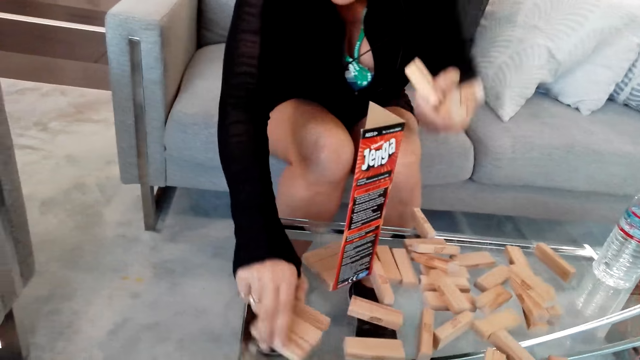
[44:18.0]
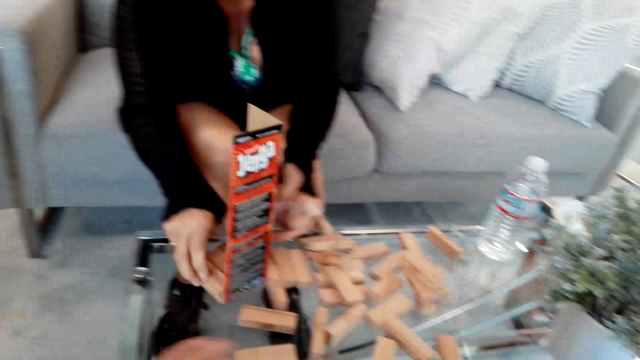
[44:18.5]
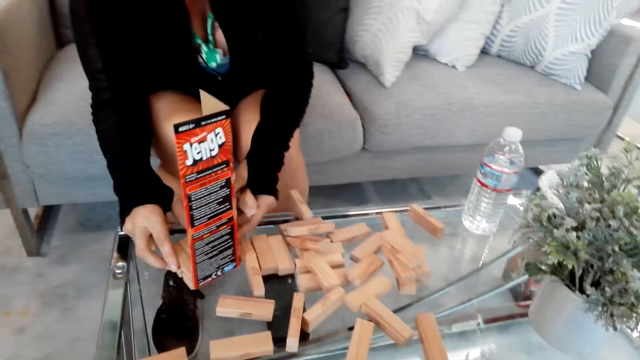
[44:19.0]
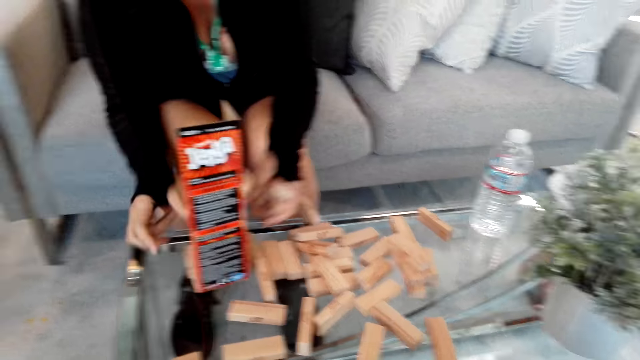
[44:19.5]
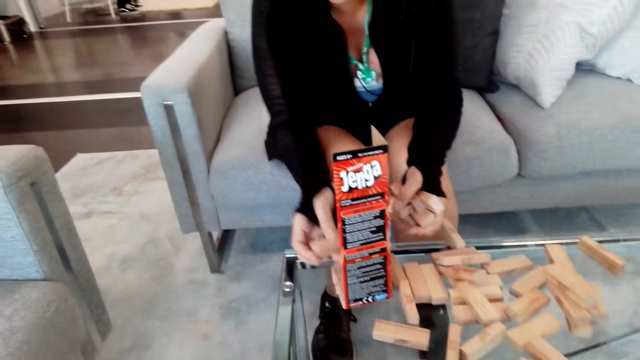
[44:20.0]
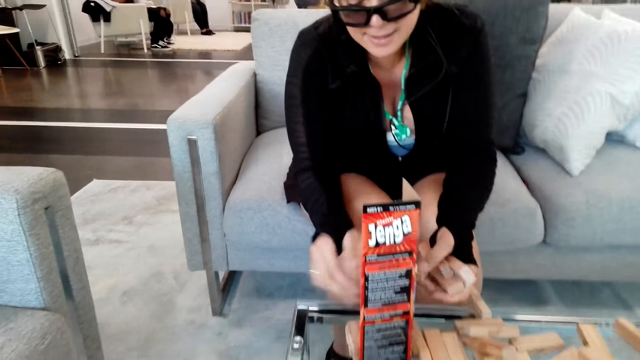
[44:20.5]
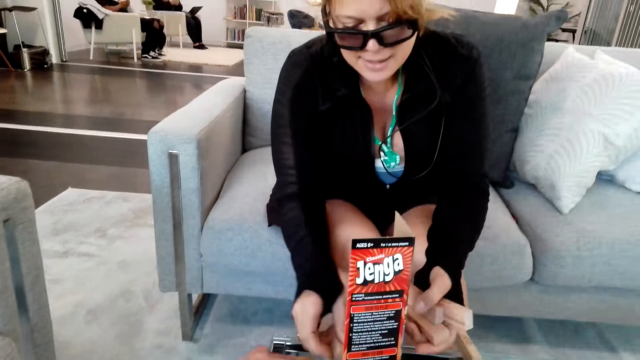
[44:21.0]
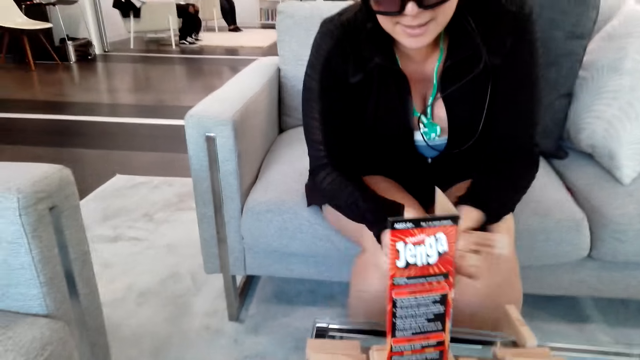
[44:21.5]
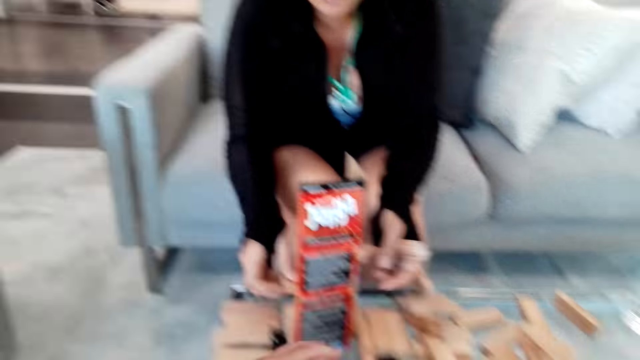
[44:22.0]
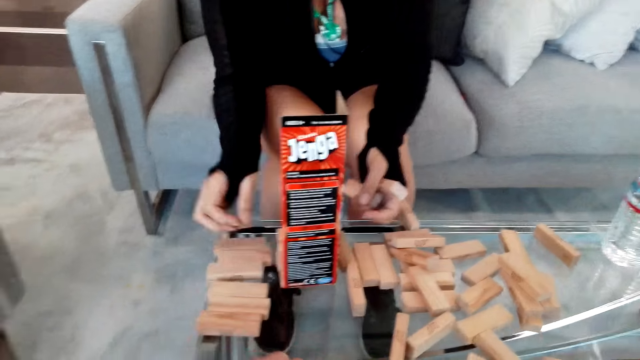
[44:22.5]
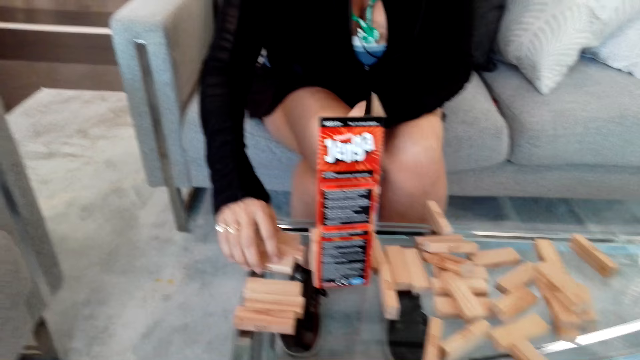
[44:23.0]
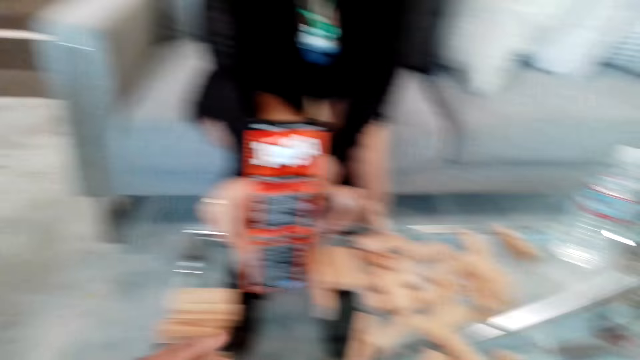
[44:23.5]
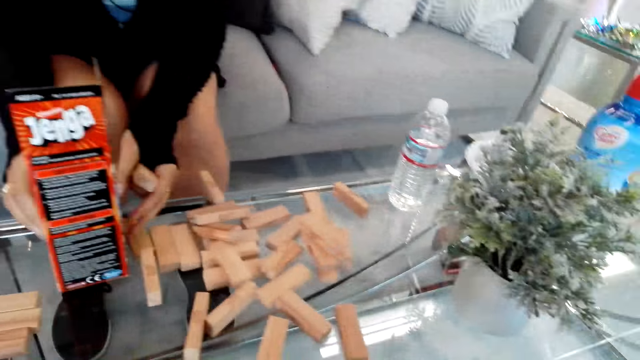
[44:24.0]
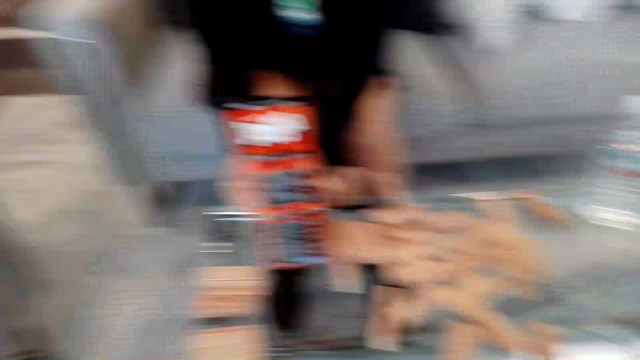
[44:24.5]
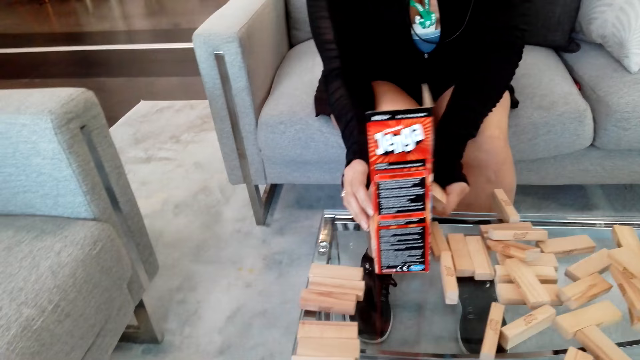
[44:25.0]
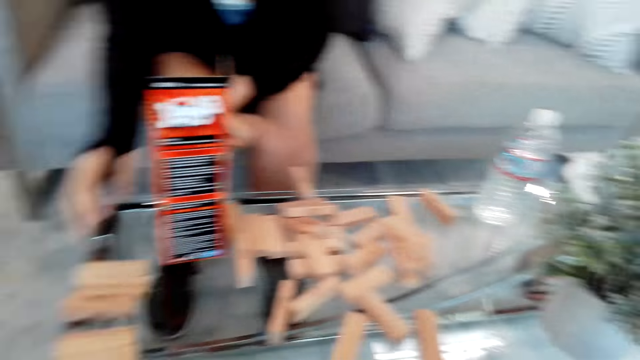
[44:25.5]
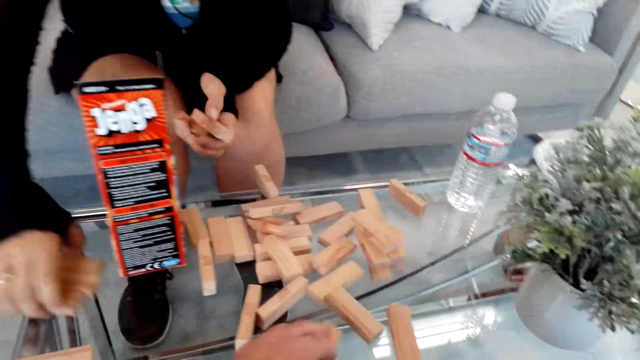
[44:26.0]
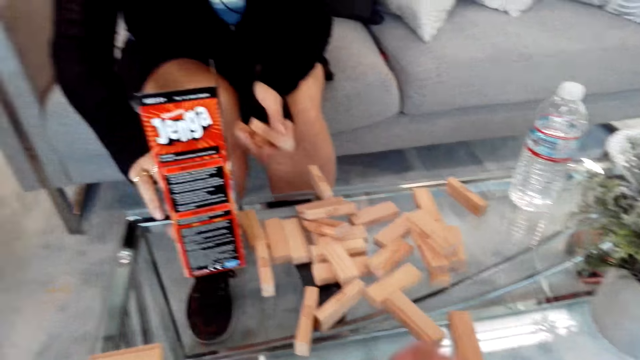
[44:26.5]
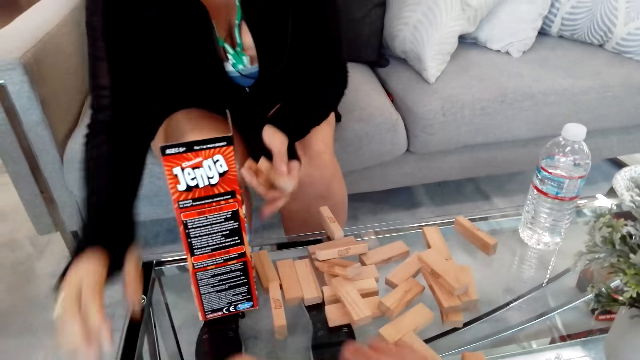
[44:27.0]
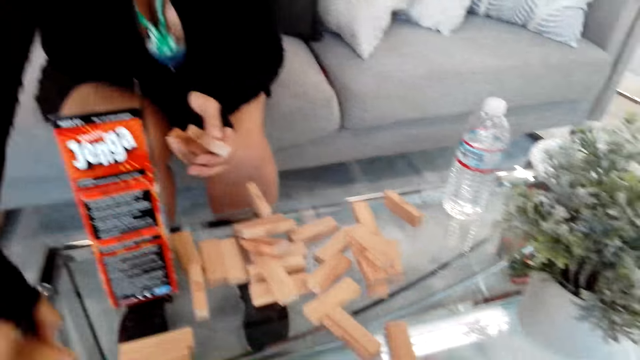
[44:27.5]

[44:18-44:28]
The camera wearer moves the jenga blocks. They arrange the pieces of the jenga game on the table.

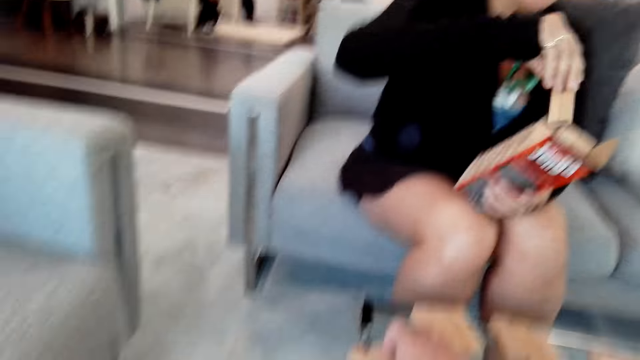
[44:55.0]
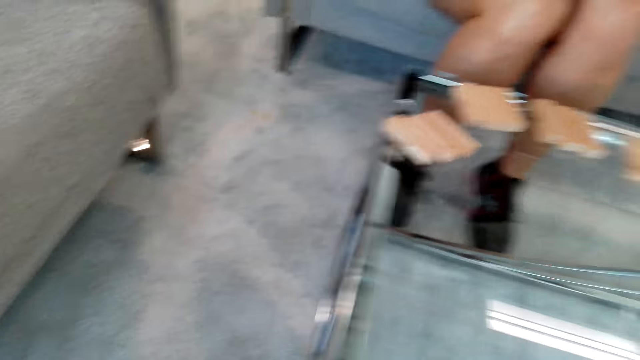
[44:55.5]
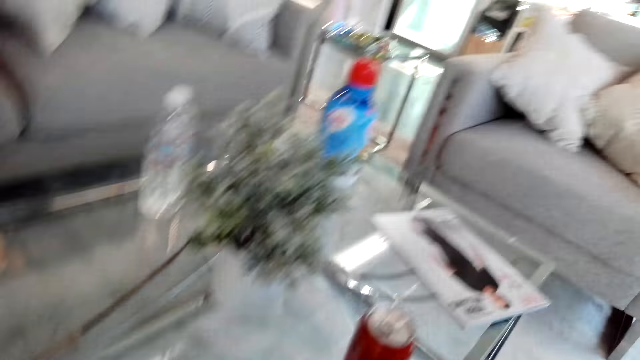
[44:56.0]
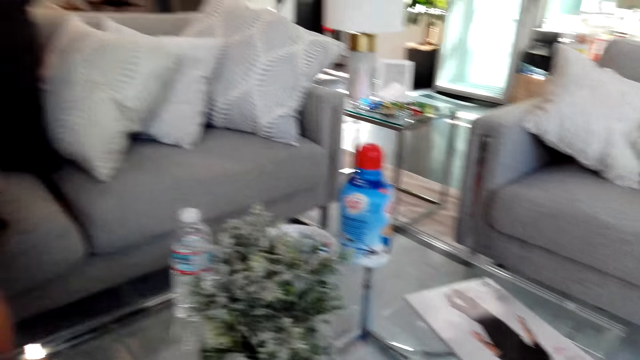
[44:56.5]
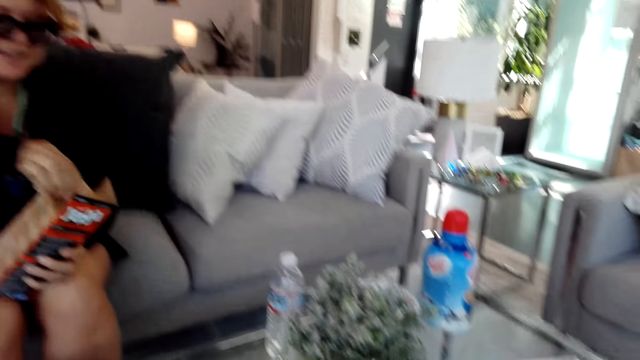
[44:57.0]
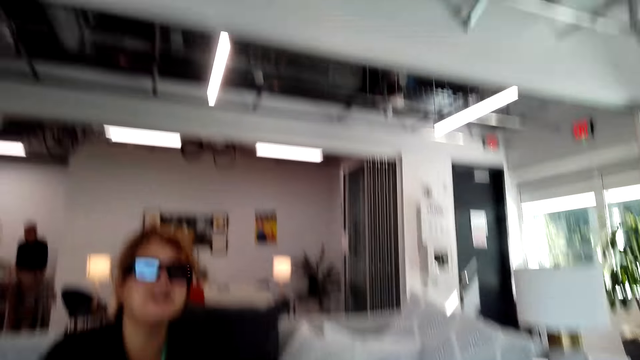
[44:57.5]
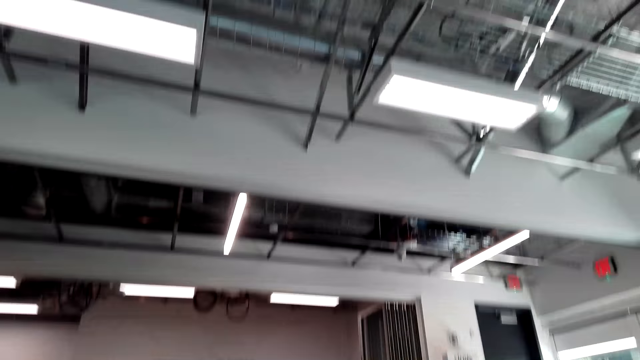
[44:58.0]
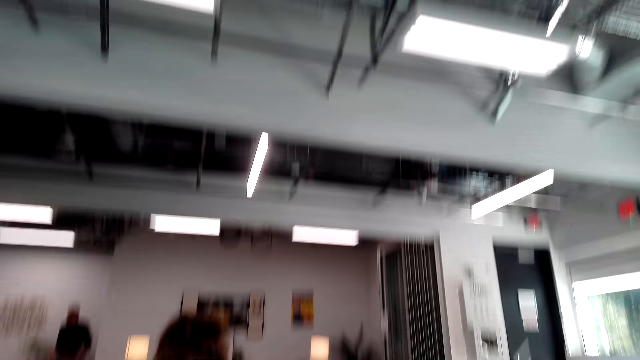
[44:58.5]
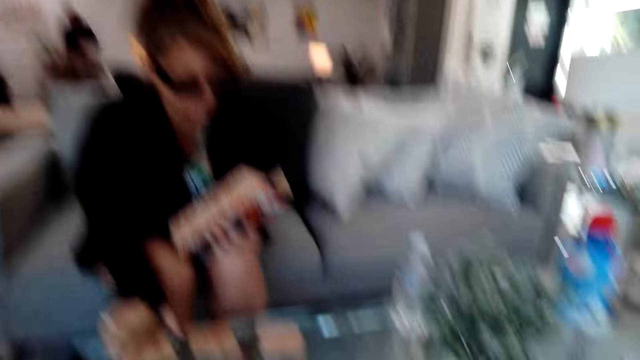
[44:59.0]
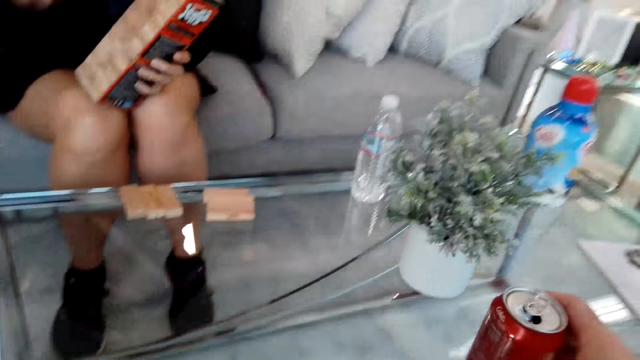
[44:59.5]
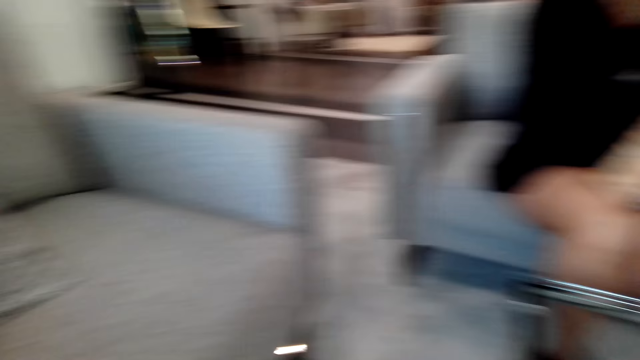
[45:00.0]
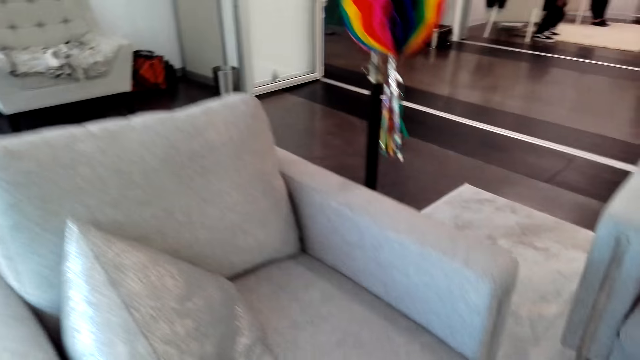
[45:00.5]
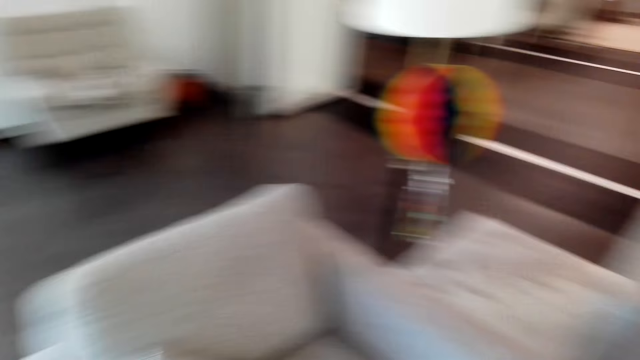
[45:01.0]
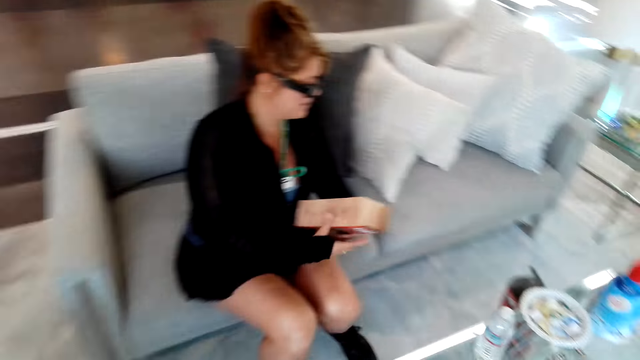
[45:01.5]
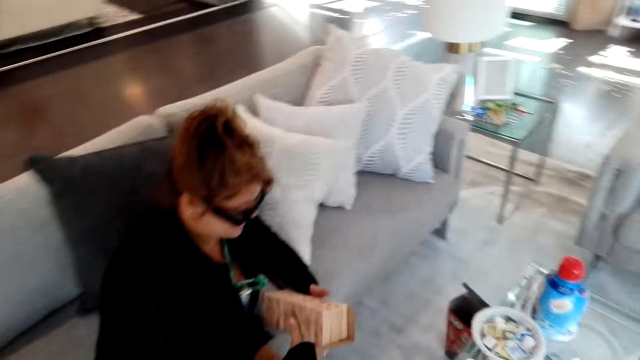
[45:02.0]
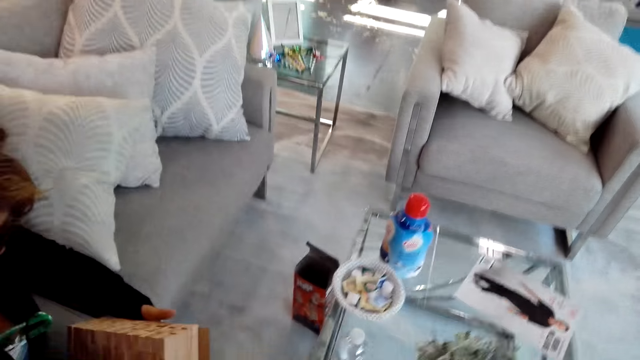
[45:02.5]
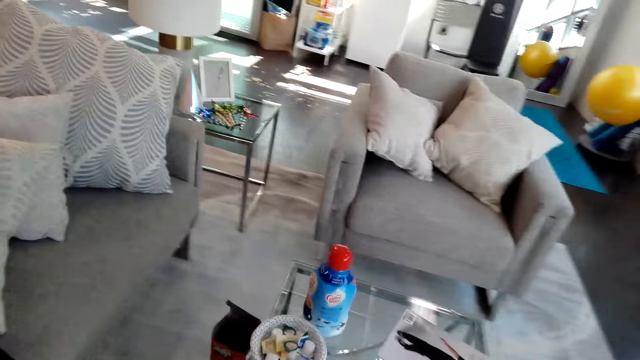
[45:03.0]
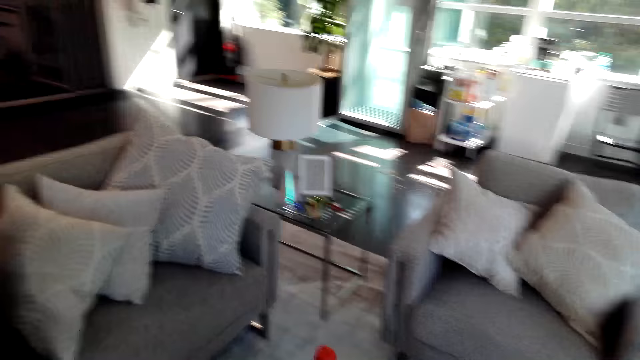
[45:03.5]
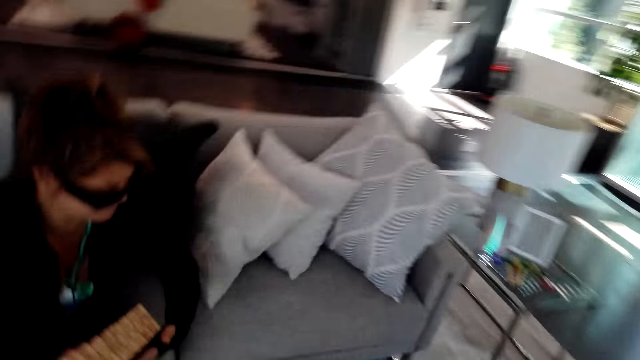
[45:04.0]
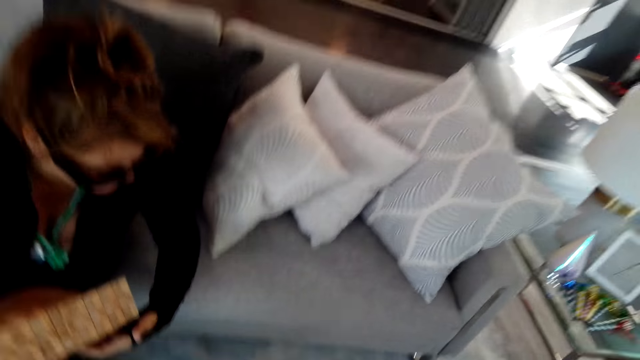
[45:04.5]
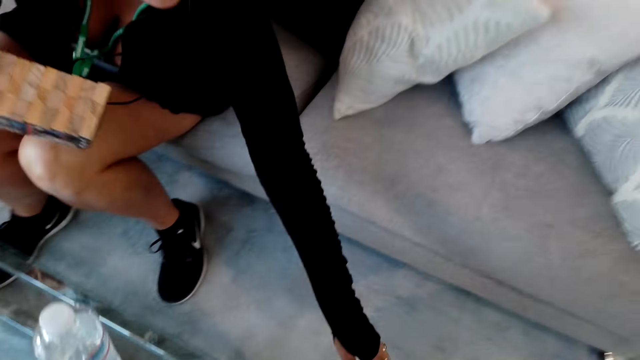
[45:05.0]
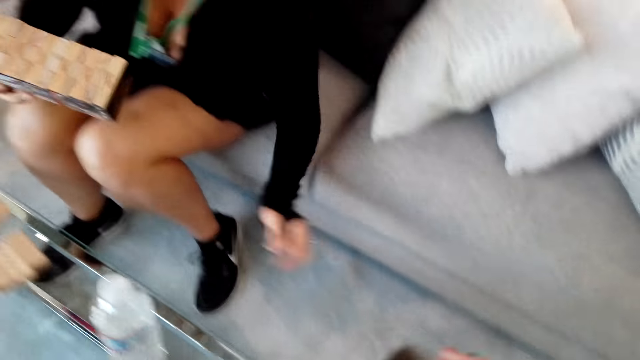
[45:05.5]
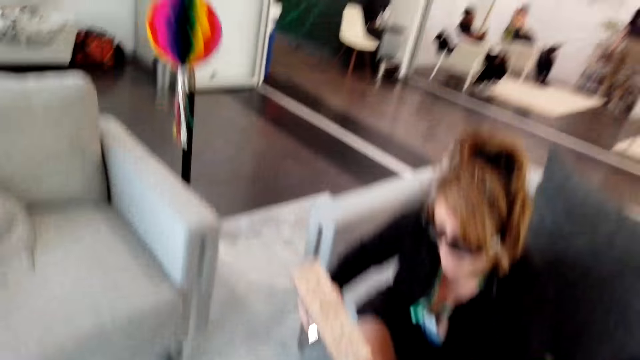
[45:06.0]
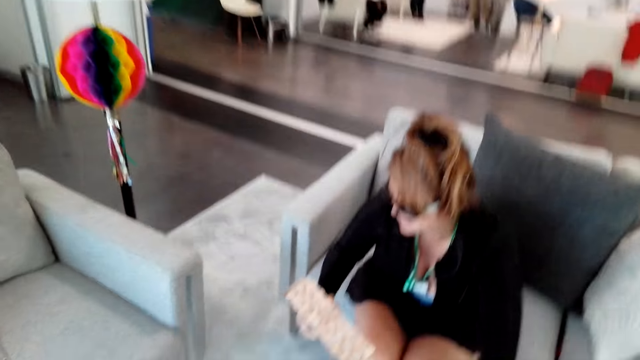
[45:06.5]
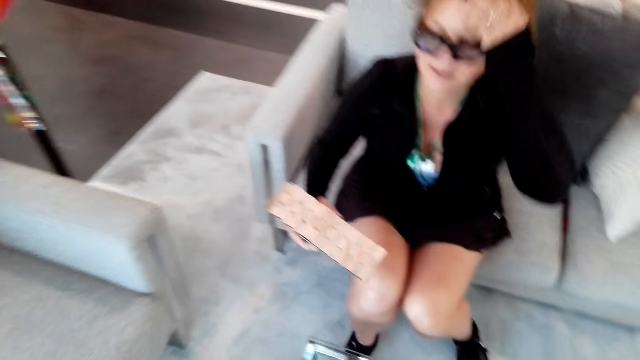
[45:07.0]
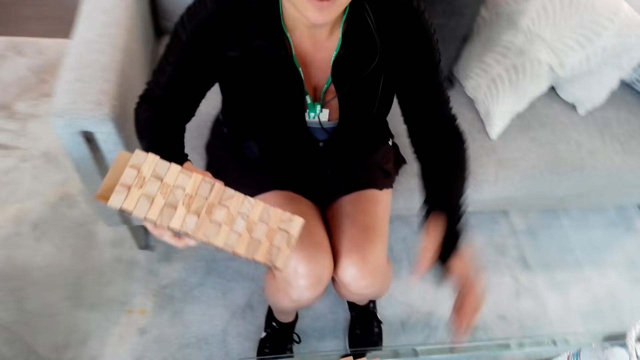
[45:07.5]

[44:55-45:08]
The camera wearer looks around. A woman arranges the jenga blocks. The camera wearer puts the drink can on the table. They hold a bottle. They look around the room. The woman moves hands.
